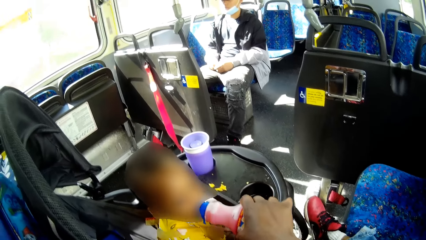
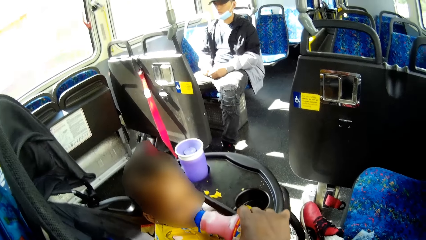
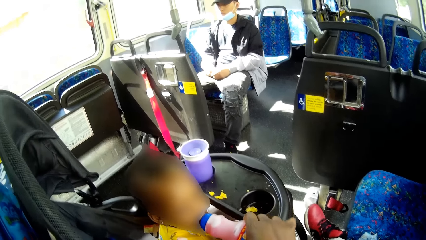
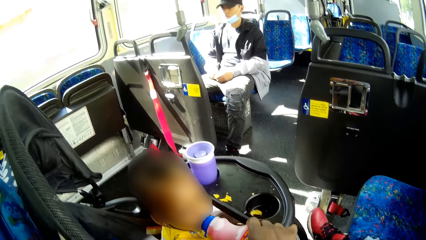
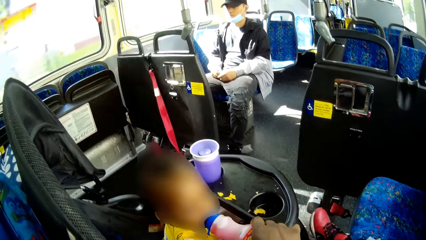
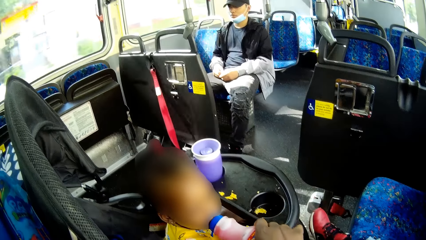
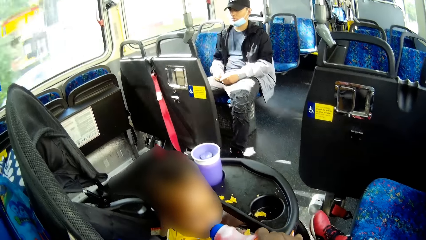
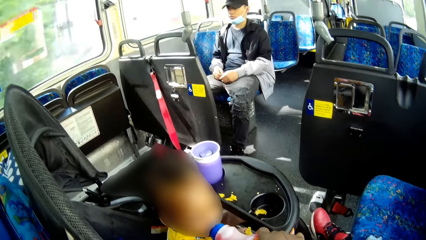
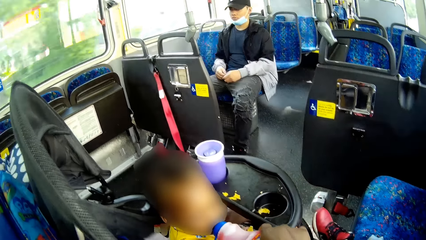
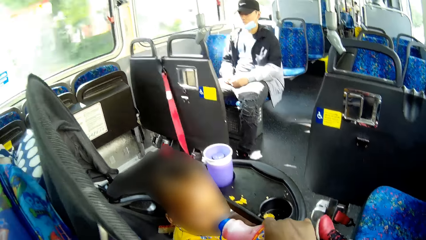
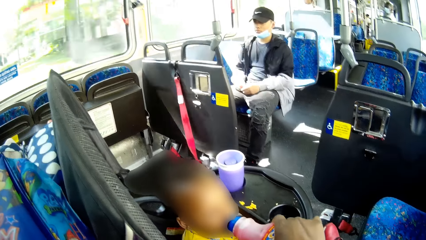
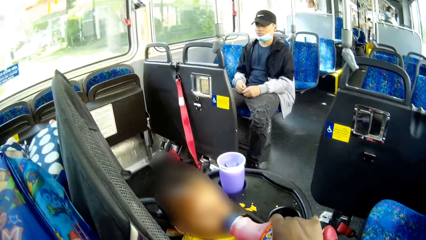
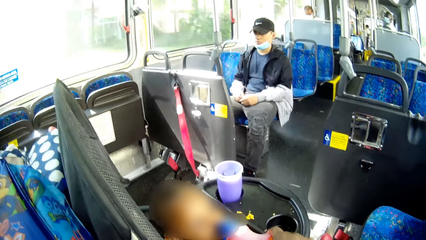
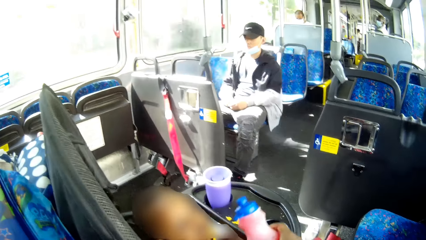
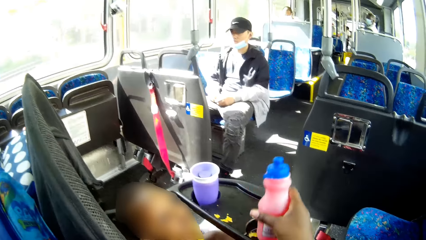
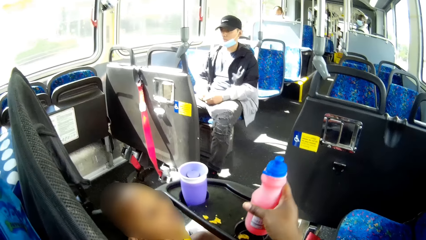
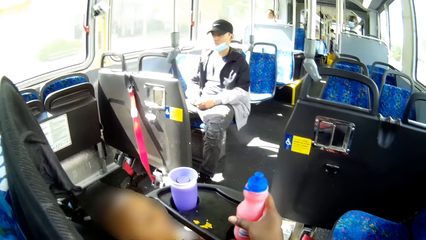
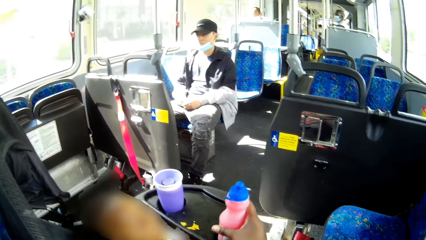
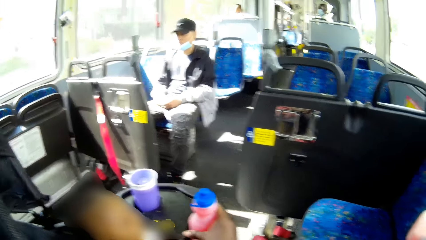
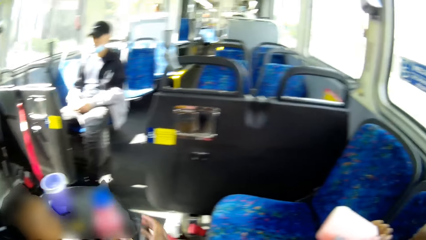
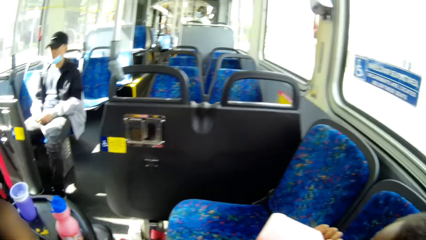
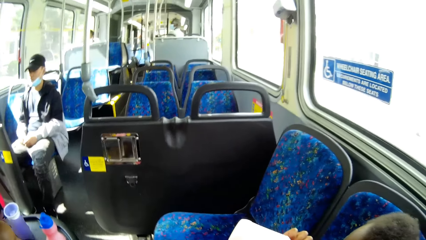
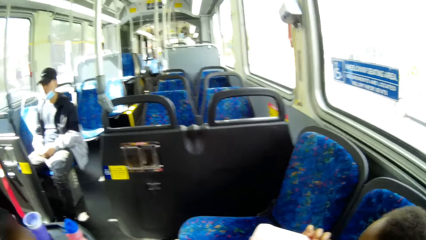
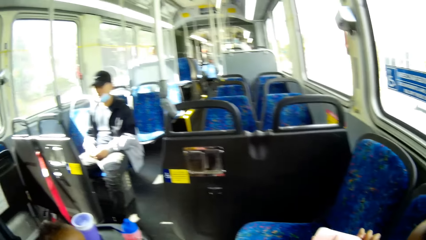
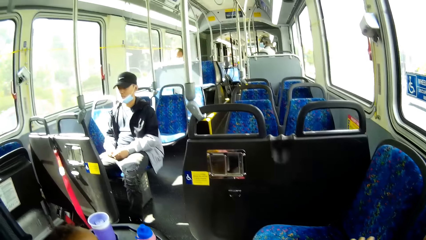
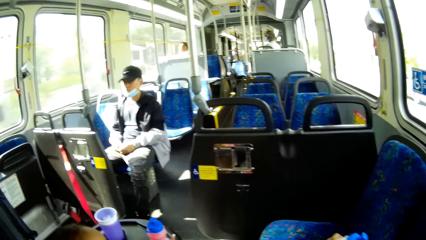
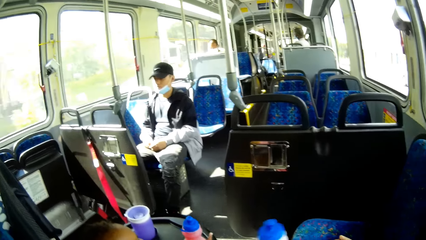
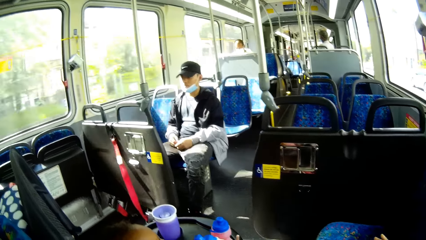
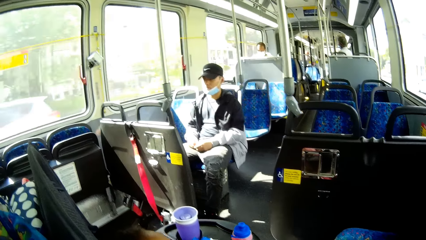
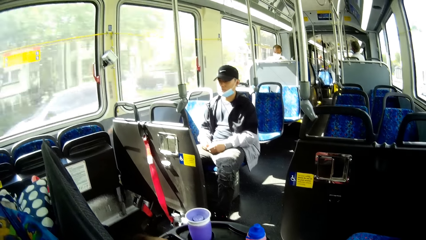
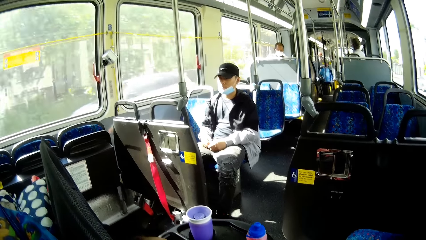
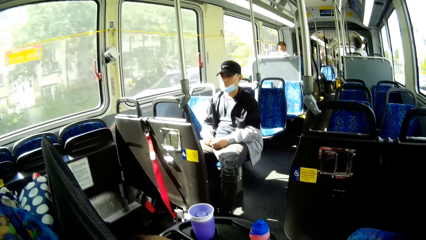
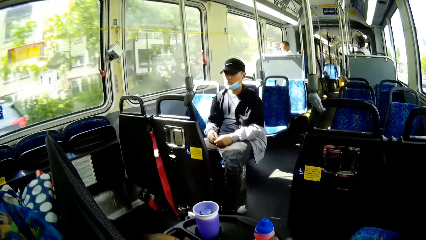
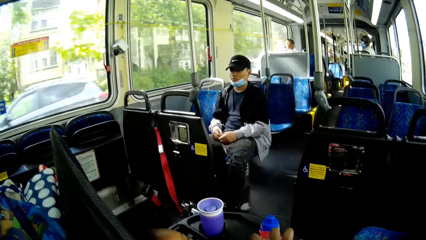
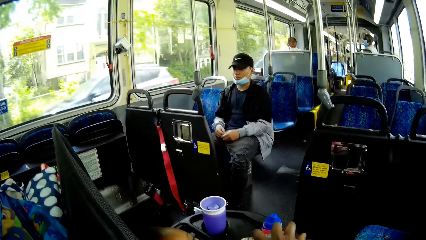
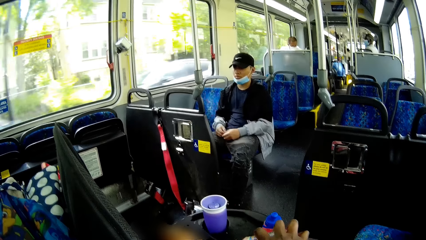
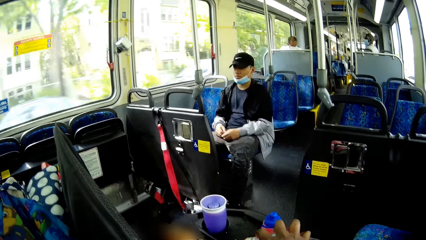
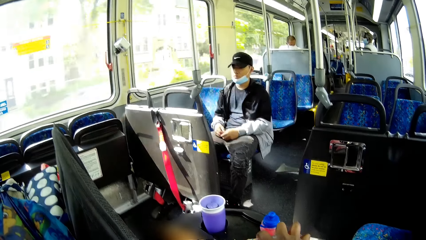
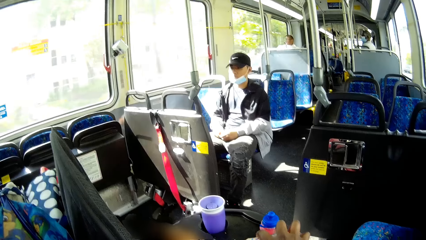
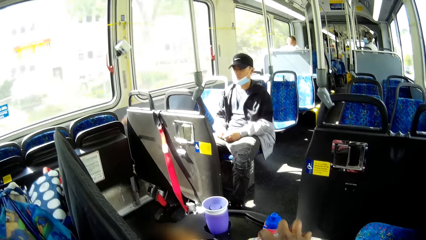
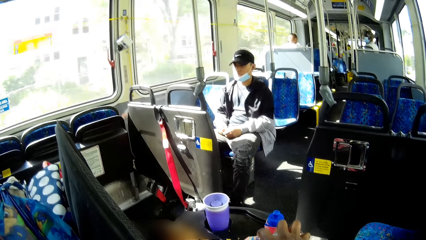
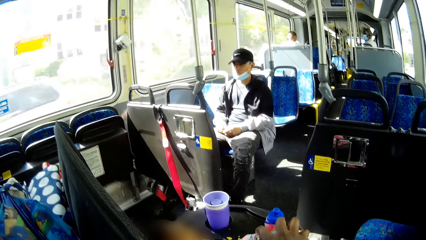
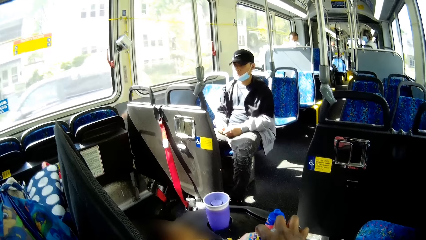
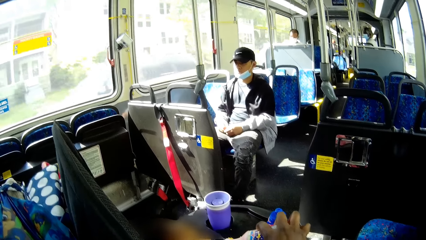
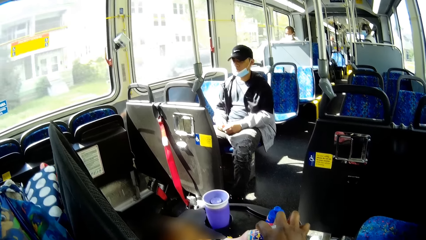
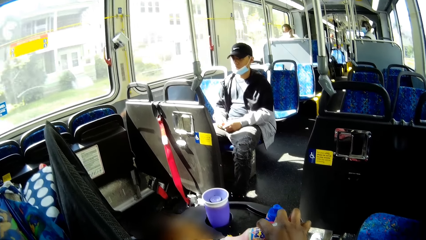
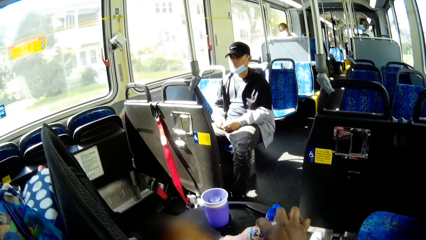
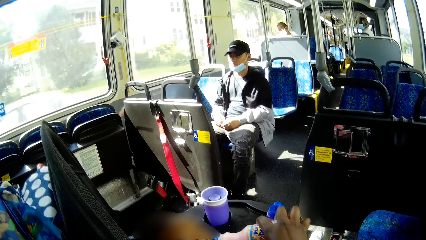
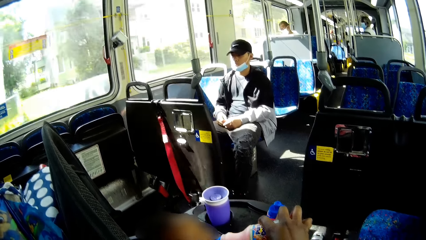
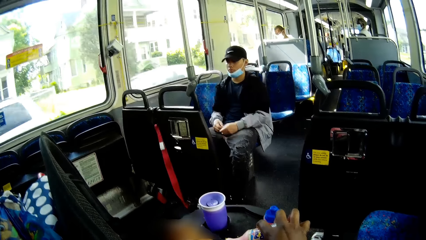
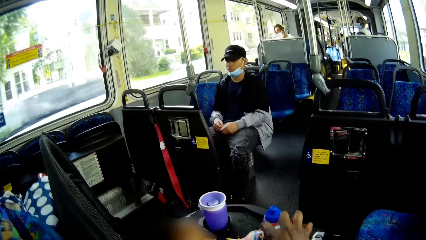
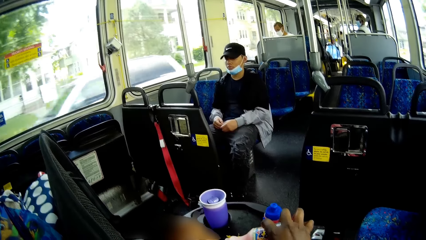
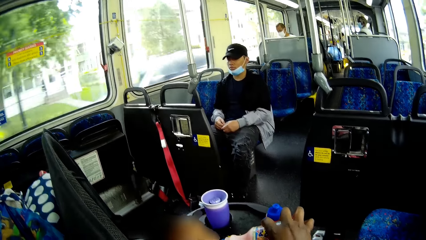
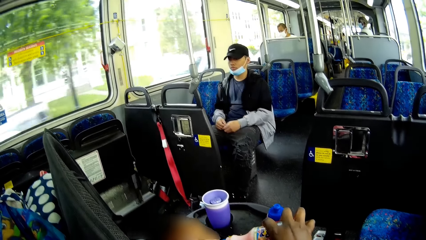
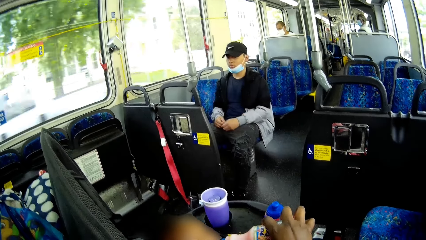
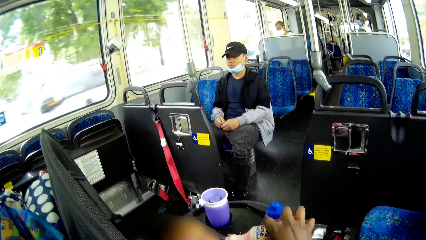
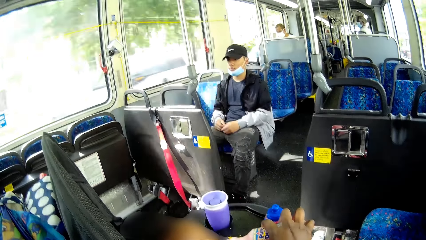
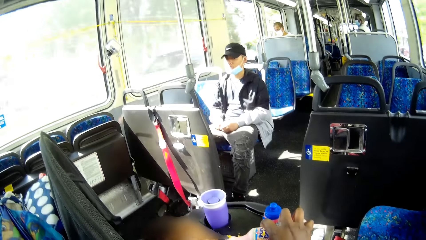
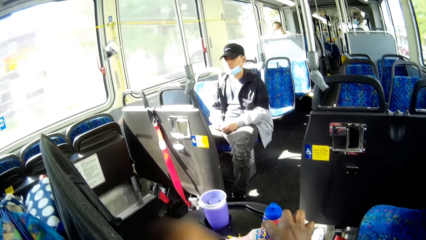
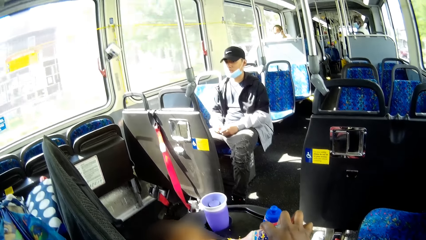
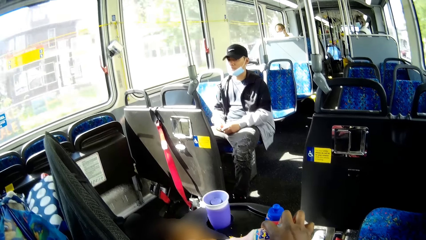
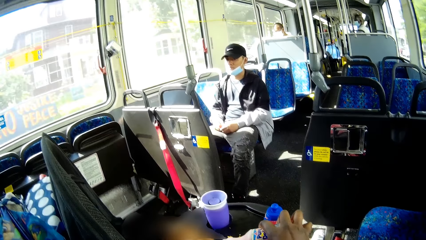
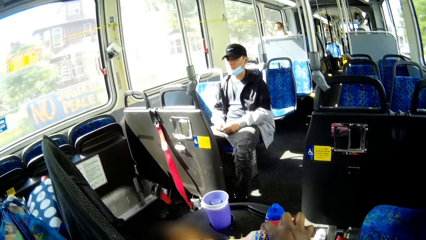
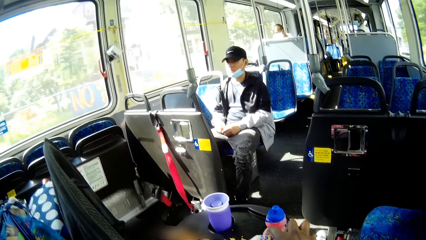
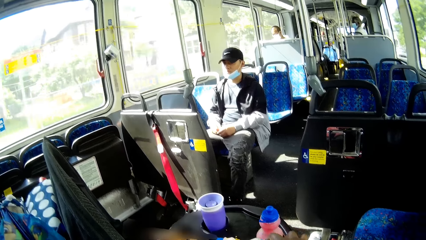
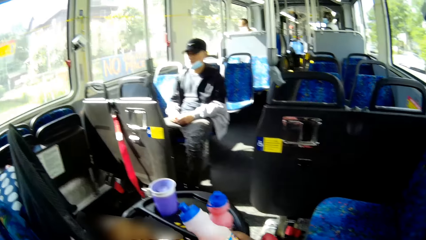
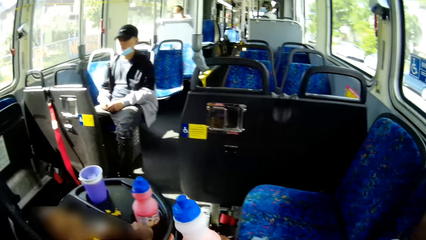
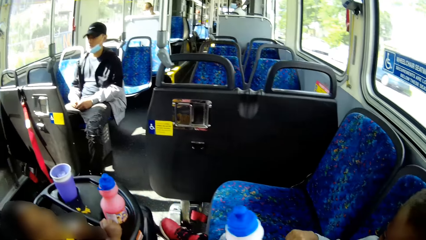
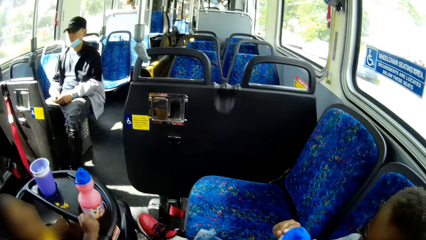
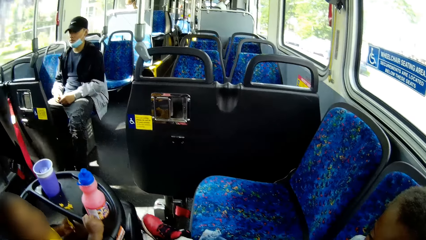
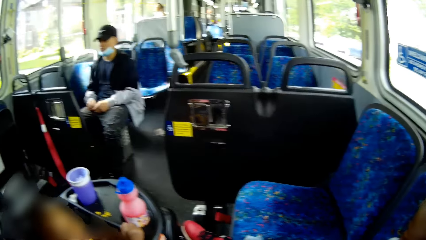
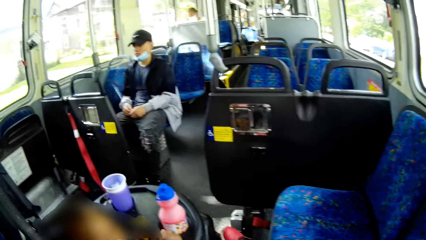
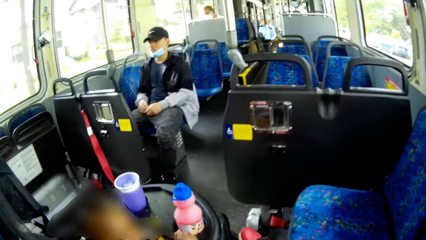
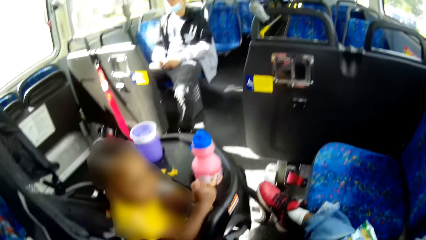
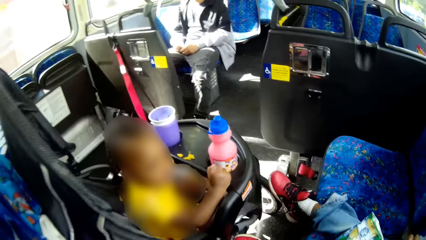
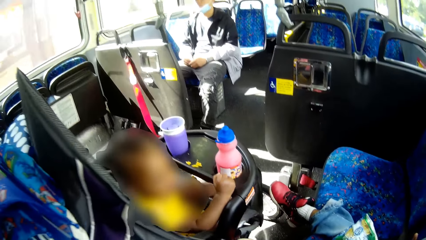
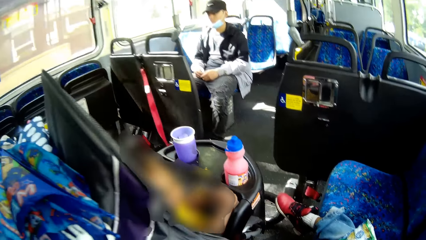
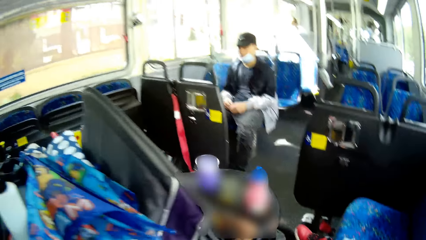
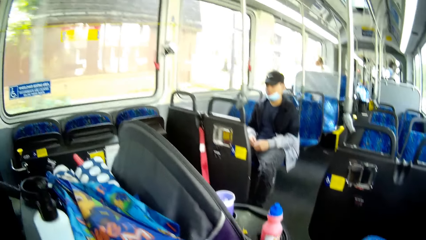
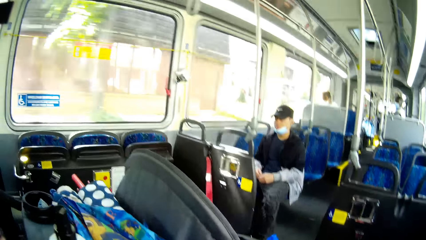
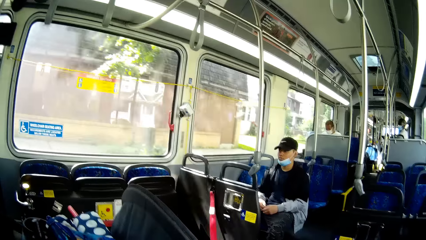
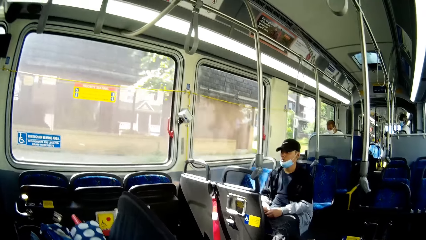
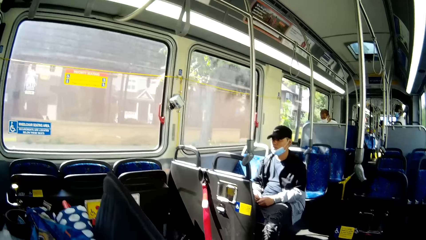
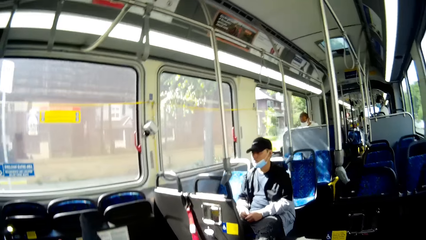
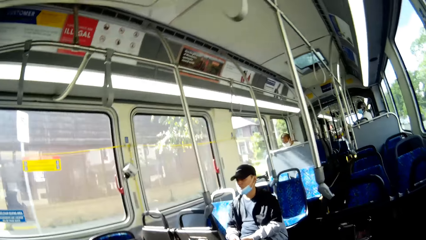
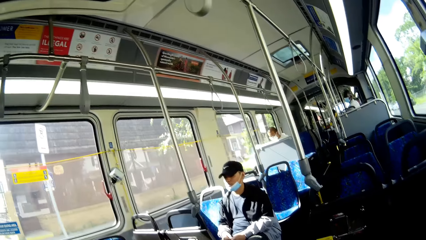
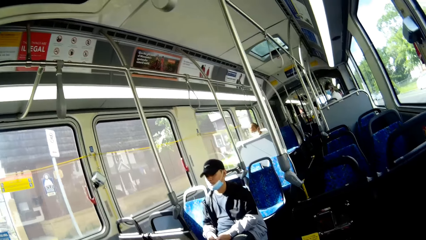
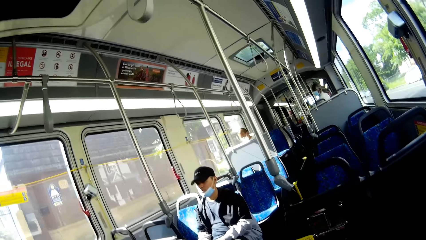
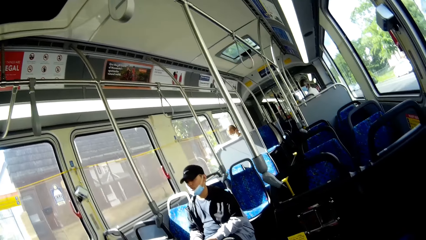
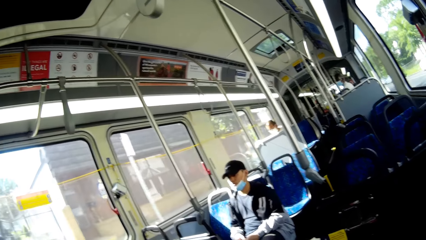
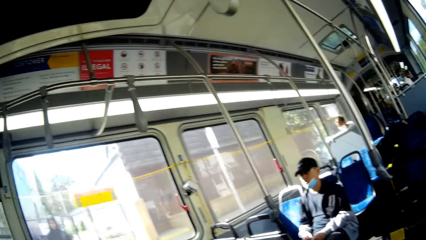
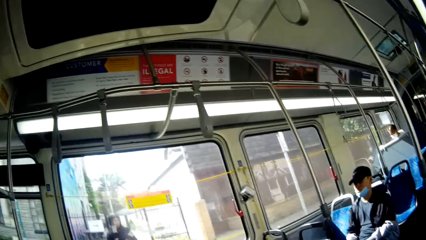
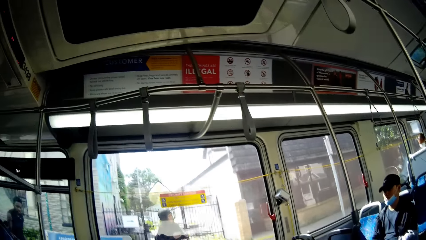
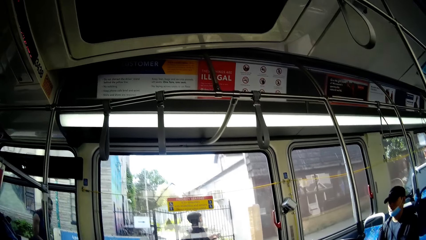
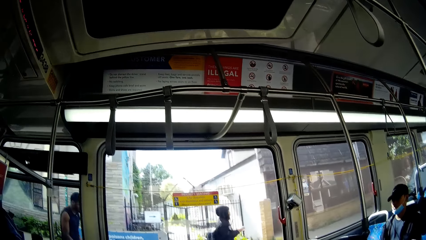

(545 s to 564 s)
The camera wearer drops the bottle on the toddler car with her right hand. She takes the bottle from the boy with her right hand. She looks around. She feeds the baby from the bottle in her right hand. She returns the juice bottle to an infant with her right hand.
